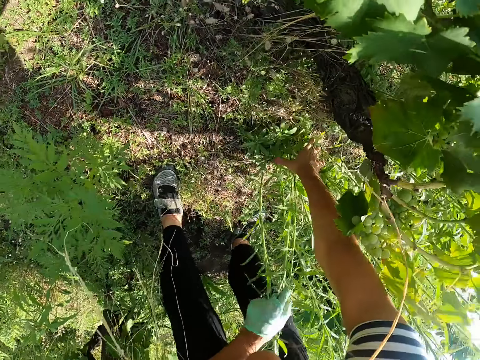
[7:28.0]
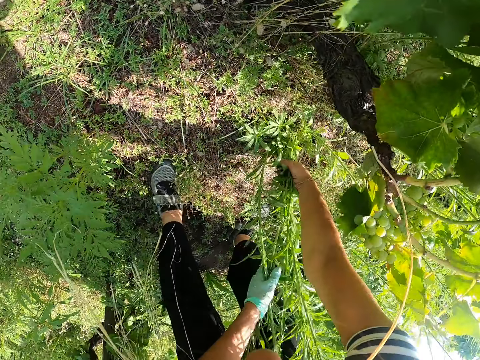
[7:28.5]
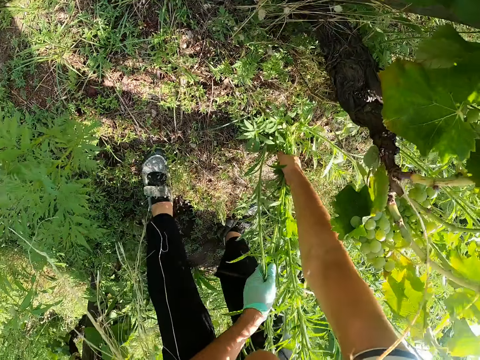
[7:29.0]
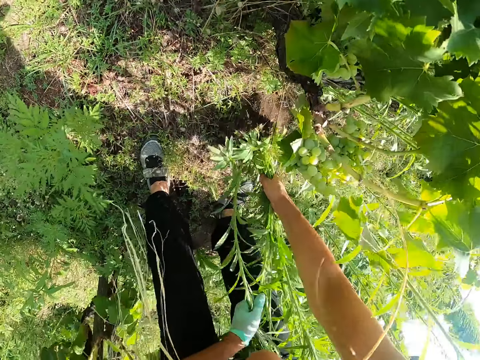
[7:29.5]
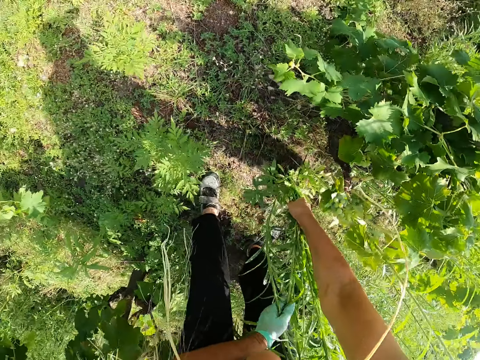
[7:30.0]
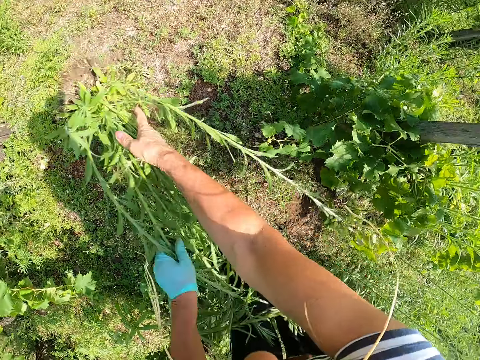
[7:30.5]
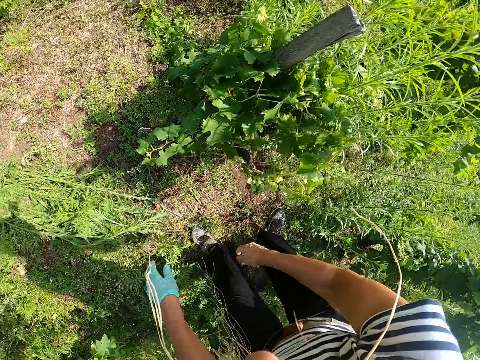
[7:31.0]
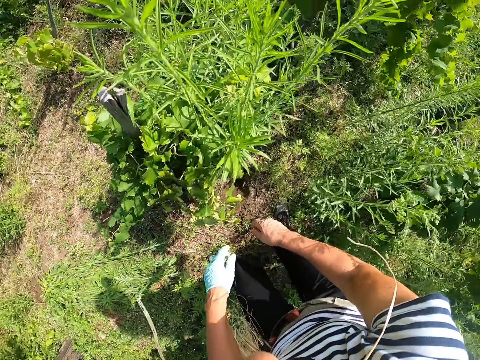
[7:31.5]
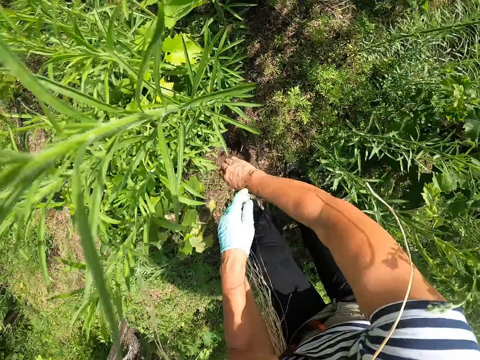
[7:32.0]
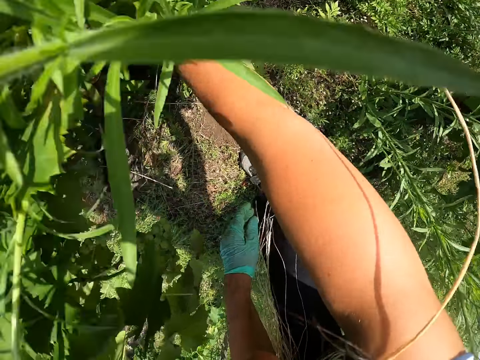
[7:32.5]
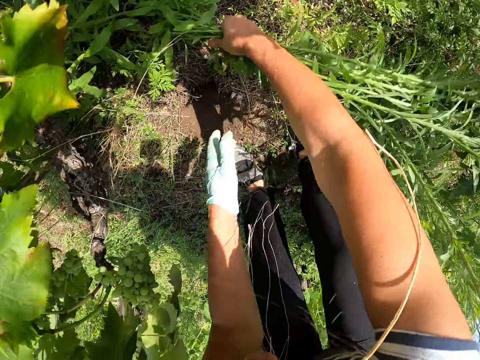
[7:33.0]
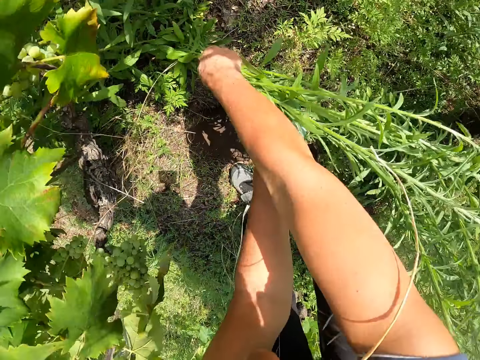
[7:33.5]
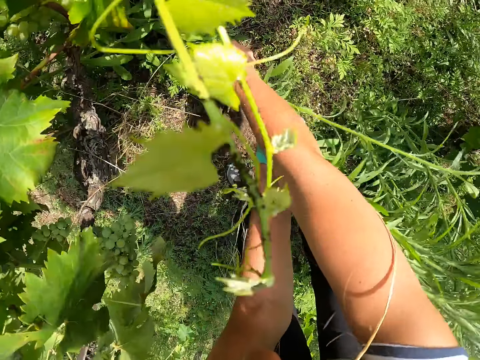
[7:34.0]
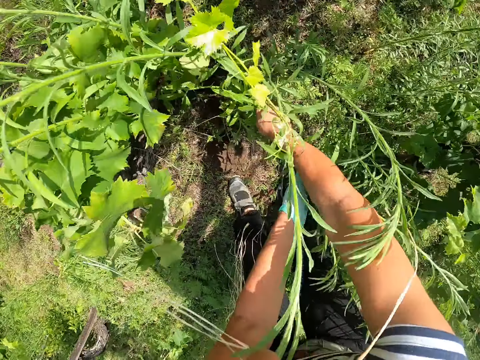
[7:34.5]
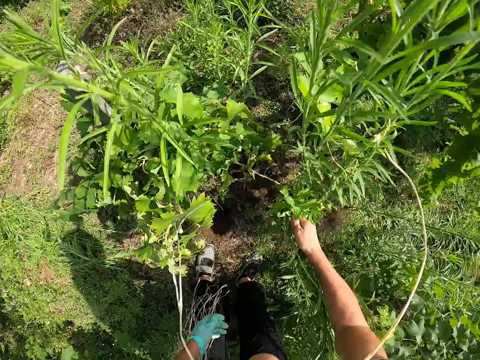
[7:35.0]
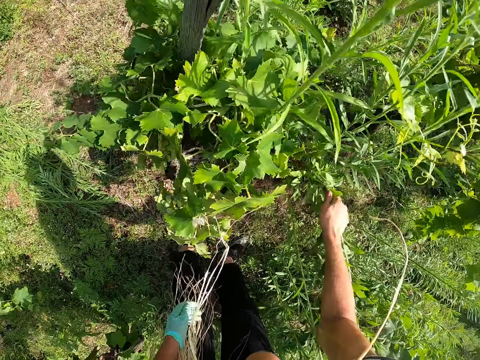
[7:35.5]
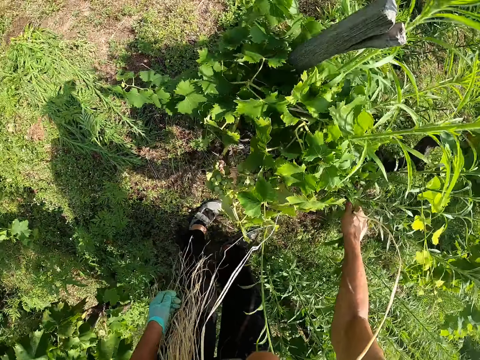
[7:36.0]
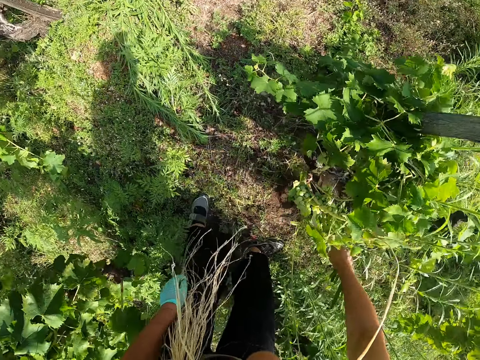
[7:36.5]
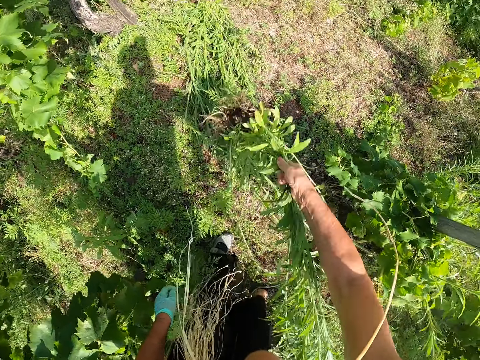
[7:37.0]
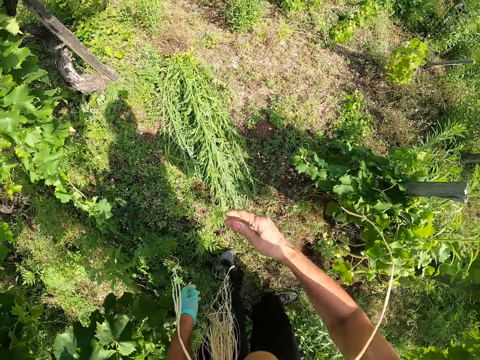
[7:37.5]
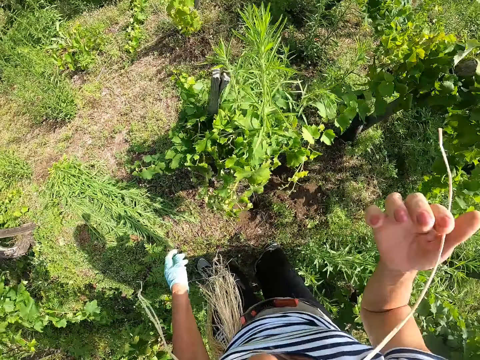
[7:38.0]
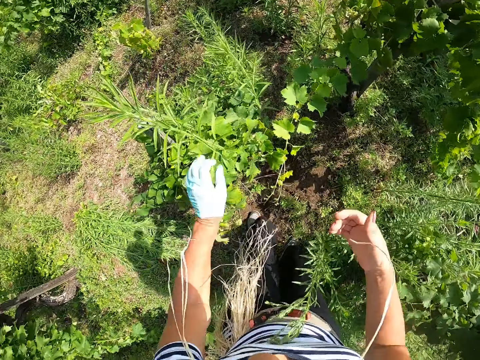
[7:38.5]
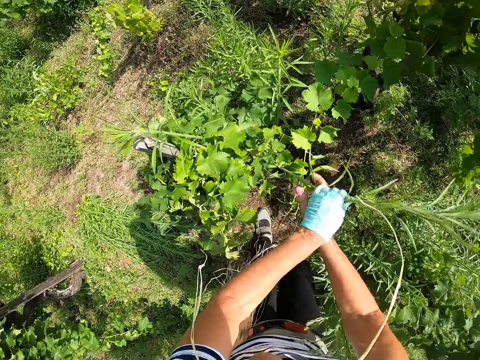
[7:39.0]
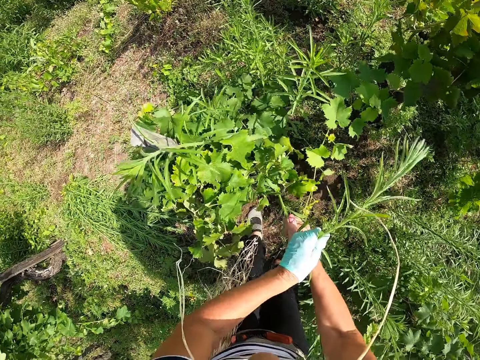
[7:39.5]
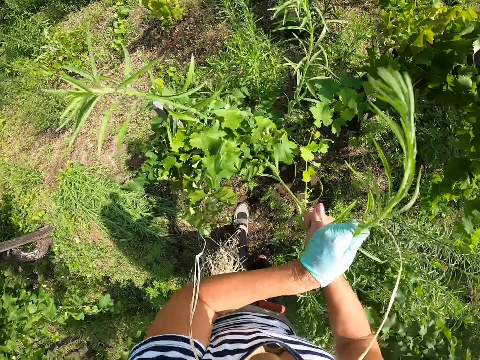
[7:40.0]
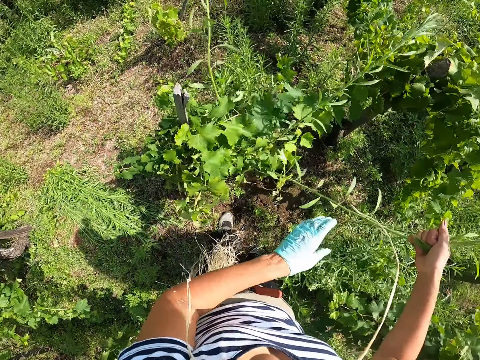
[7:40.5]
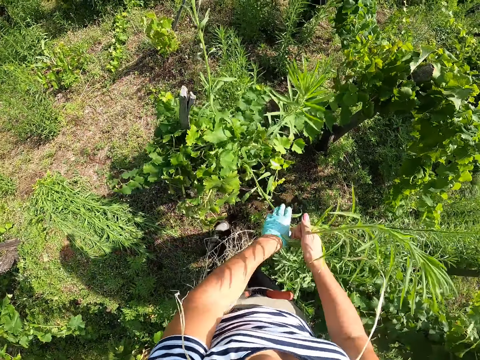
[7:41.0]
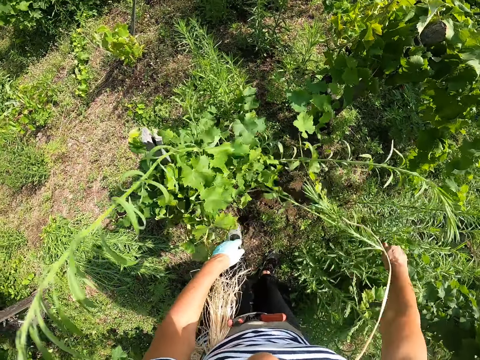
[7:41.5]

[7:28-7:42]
The camera wearer uproots the weed from the floor with his hands. He throws the weed on the ground. He uproots the weed from the floor with his hands. He hits the weed against the ground. He throws the weed on the ground. He pulls the weed out of the plants on a pole with his hands.

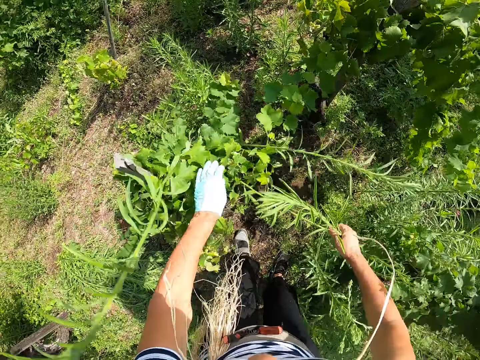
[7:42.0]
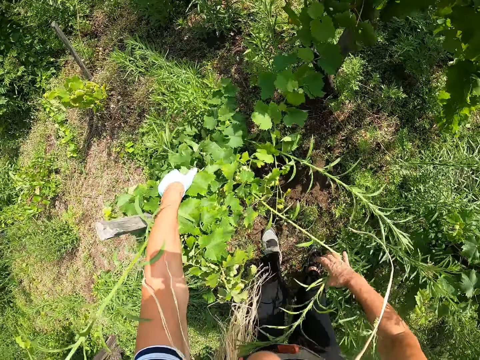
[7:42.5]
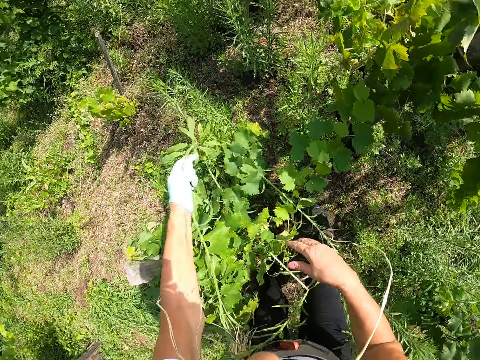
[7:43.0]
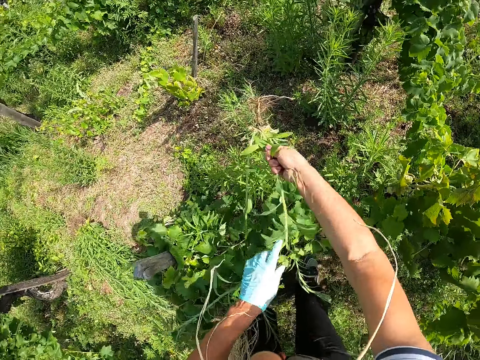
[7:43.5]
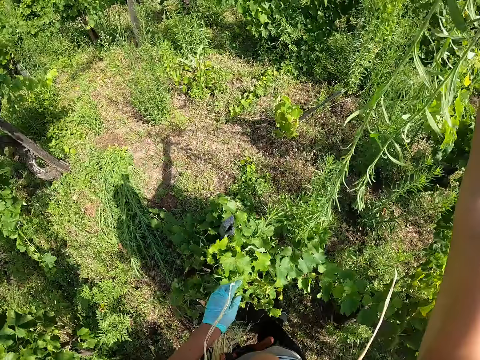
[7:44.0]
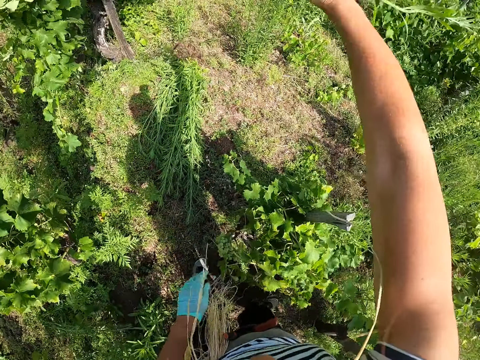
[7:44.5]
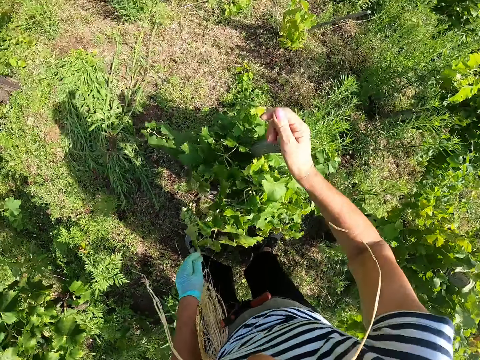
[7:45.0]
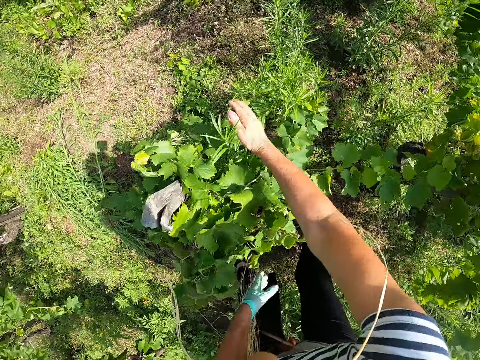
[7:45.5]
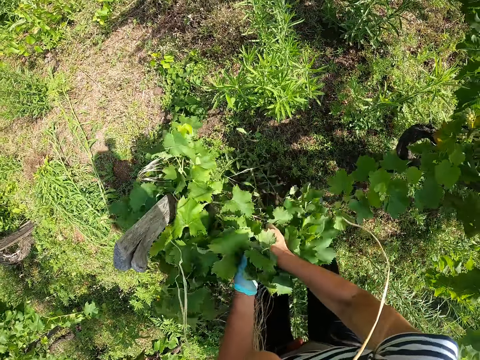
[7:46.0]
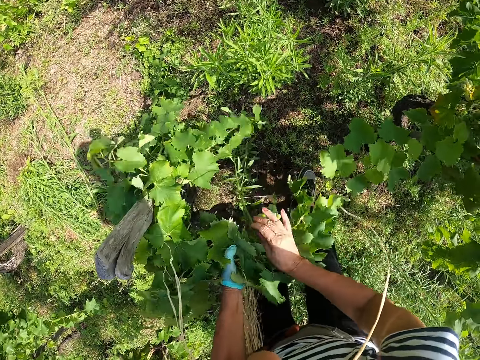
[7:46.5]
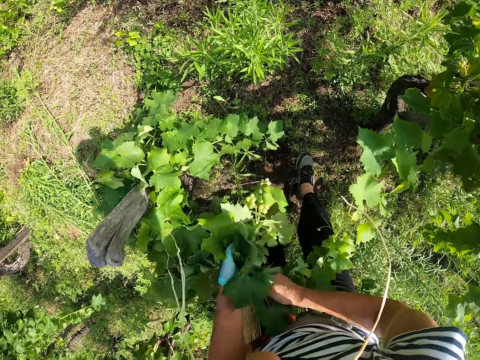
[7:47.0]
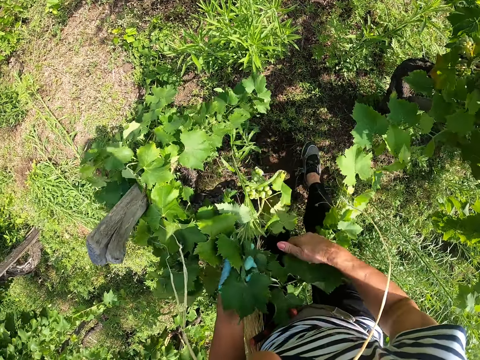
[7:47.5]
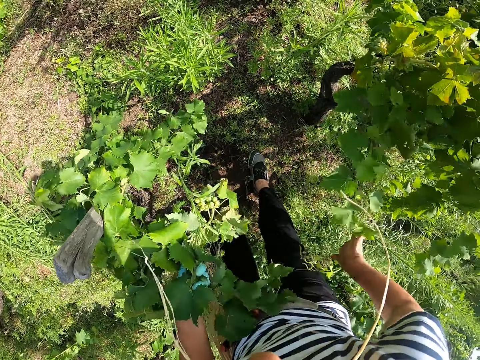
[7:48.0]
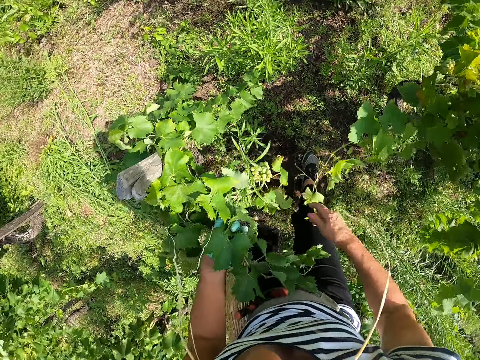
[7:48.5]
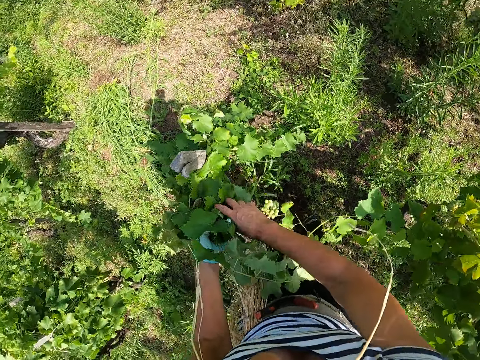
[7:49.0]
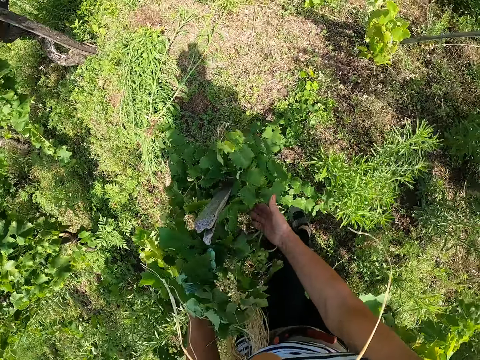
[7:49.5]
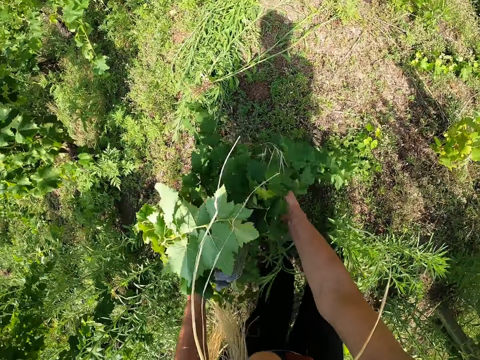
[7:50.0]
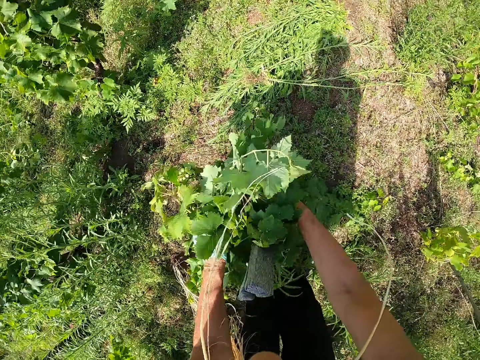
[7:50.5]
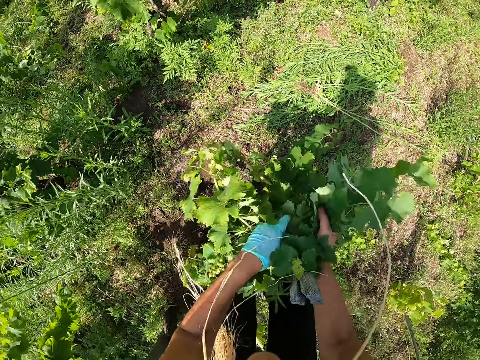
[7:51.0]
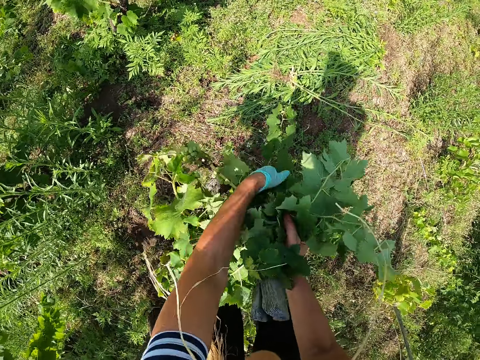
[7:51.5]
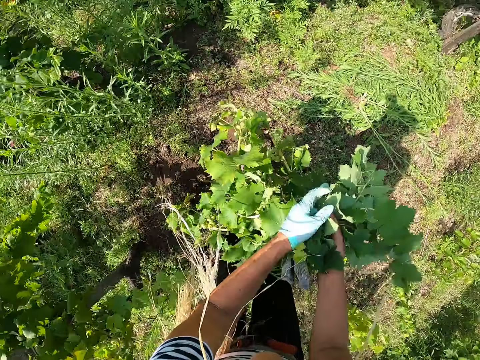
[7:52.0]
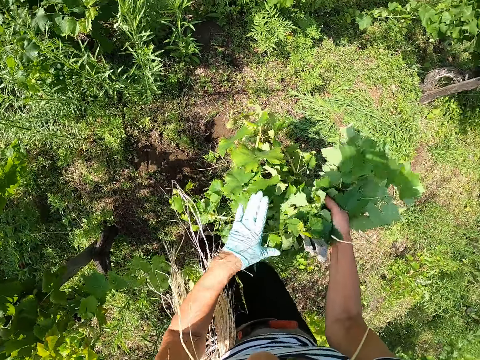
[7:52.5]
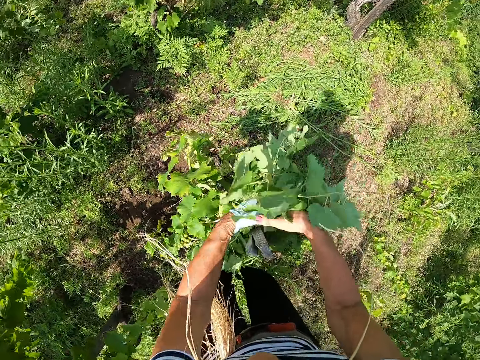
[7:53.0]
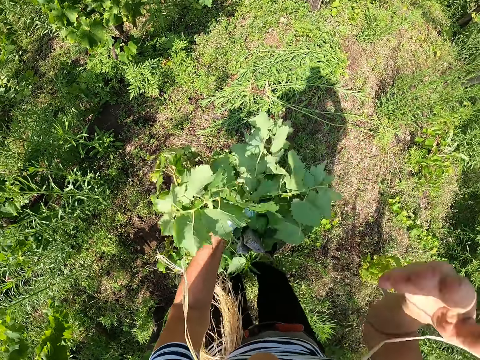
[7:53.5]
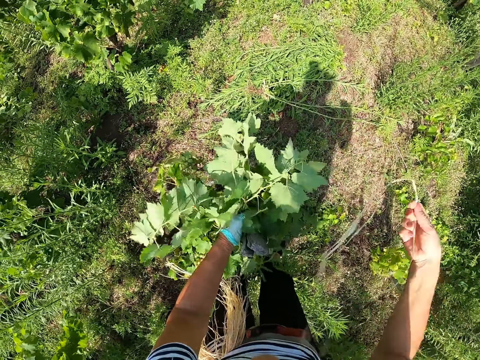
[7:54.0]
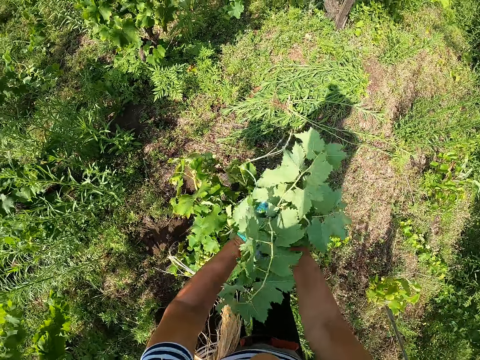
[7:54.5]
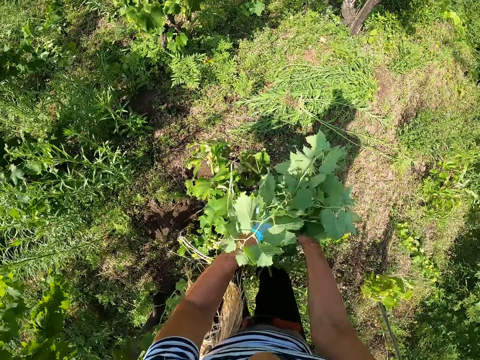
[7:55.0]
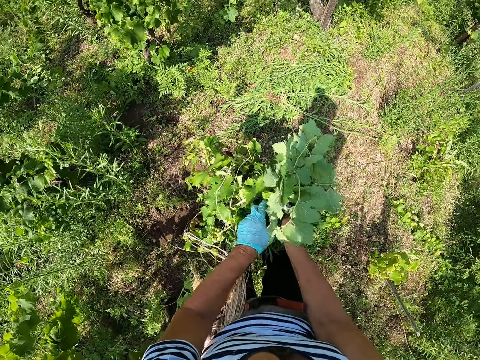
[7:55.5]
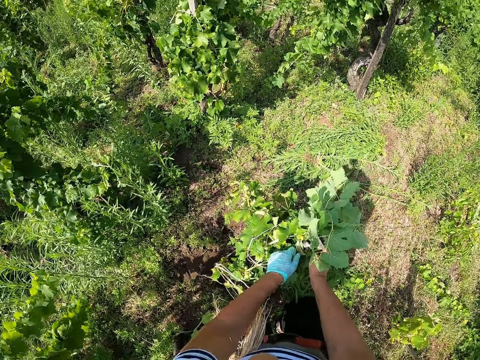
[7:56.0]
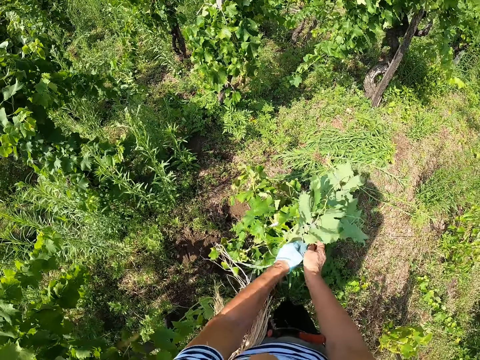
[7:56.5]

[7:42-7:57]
The camera wearer lifts the weed with his hand. He throws the weed on the ground. He holds the grape branches together with his hands. He gathers the plants around a pole. He moves a grape branch with his hand. He holds the grape branches together with his hands. He picks the string from his mouth. He ties the grape branches against the pole with the string.
